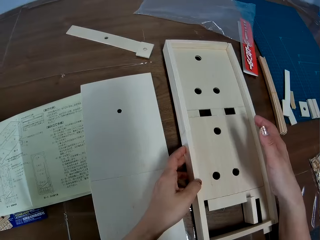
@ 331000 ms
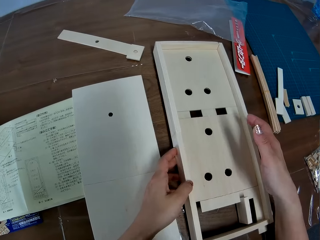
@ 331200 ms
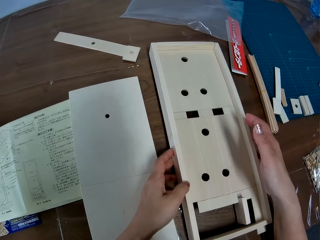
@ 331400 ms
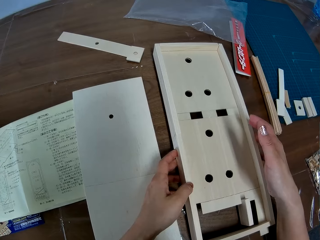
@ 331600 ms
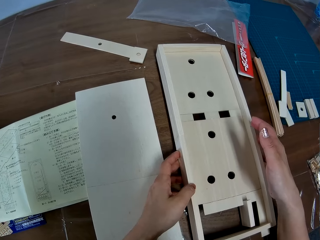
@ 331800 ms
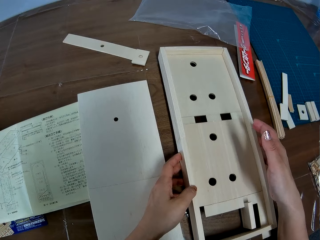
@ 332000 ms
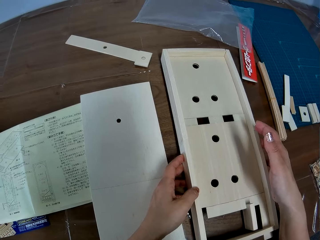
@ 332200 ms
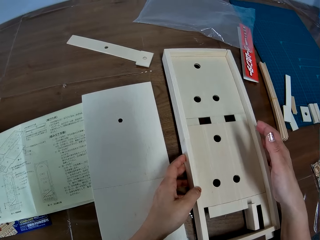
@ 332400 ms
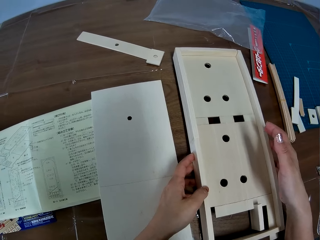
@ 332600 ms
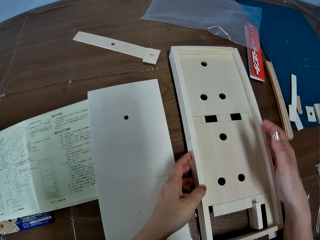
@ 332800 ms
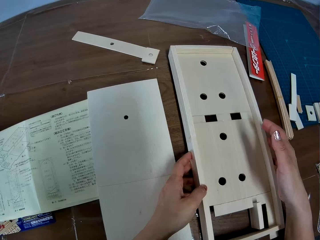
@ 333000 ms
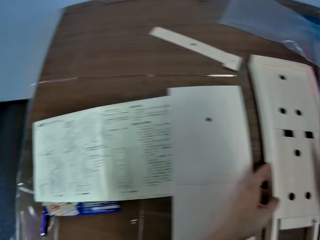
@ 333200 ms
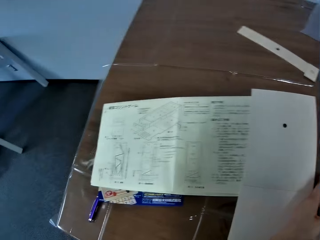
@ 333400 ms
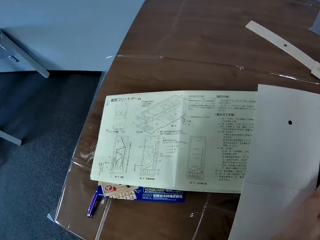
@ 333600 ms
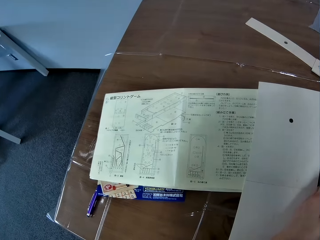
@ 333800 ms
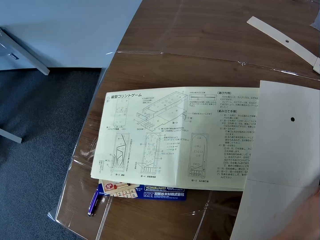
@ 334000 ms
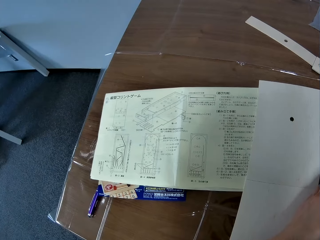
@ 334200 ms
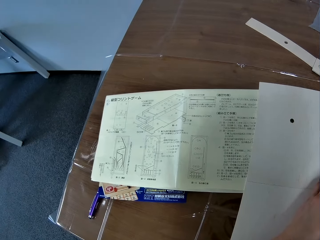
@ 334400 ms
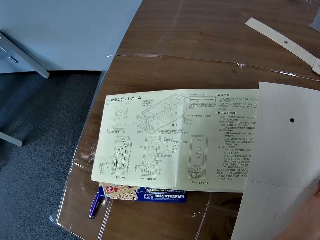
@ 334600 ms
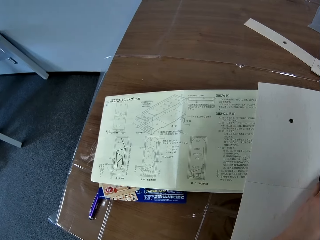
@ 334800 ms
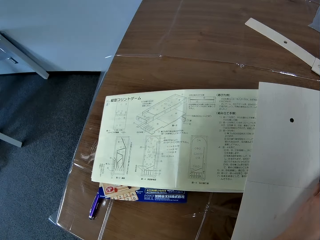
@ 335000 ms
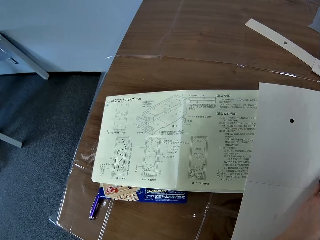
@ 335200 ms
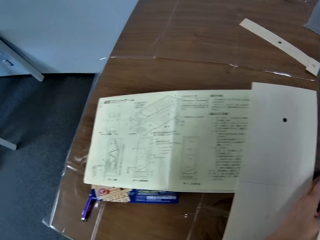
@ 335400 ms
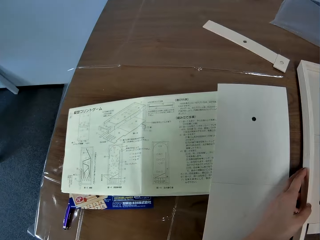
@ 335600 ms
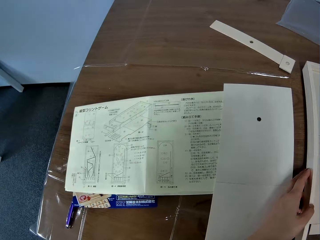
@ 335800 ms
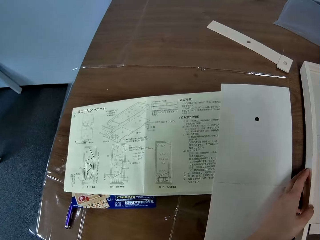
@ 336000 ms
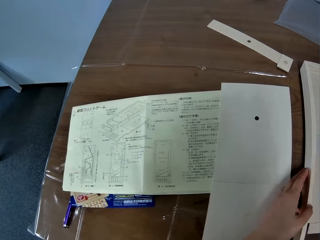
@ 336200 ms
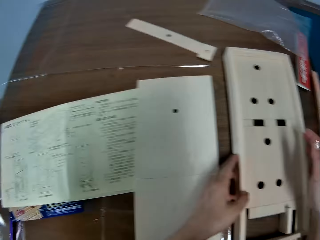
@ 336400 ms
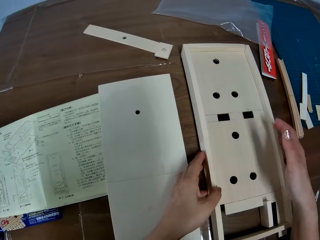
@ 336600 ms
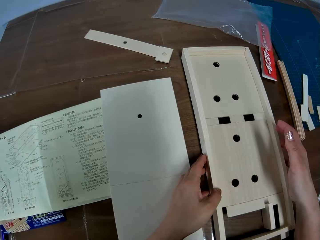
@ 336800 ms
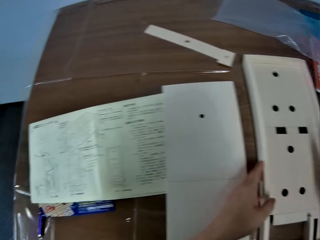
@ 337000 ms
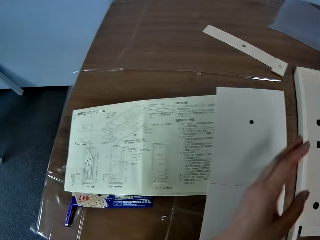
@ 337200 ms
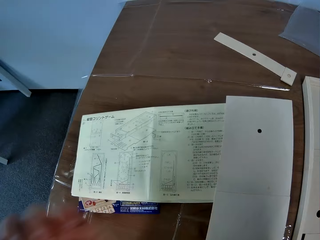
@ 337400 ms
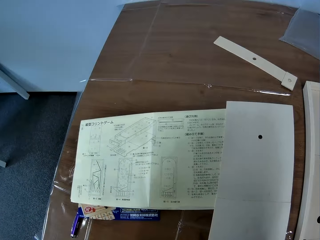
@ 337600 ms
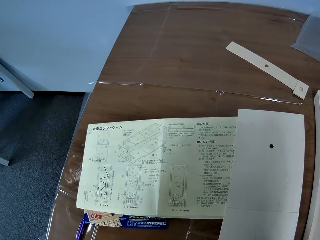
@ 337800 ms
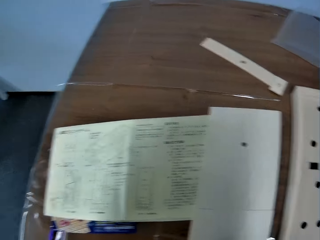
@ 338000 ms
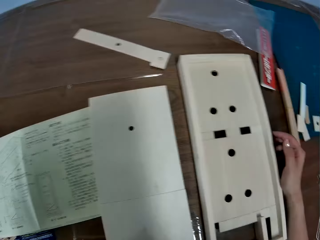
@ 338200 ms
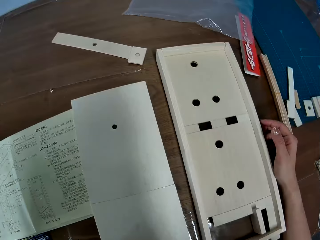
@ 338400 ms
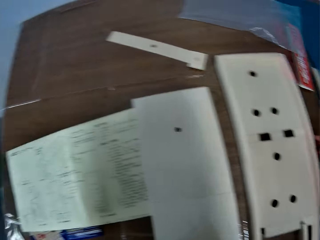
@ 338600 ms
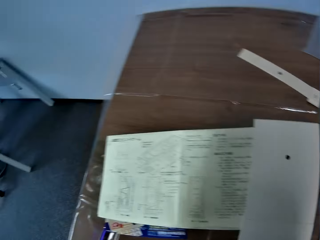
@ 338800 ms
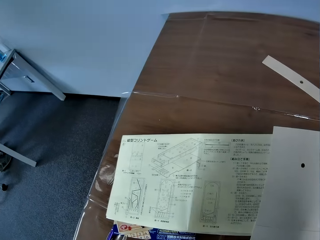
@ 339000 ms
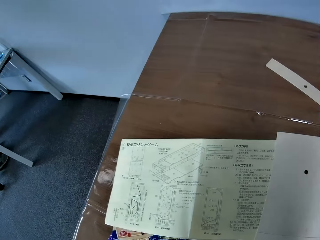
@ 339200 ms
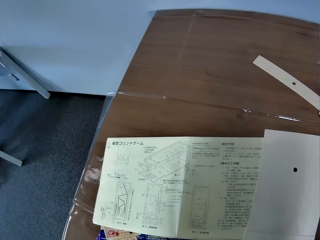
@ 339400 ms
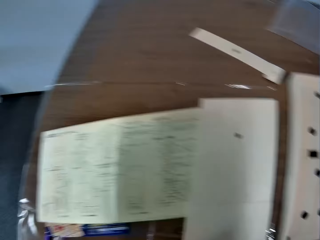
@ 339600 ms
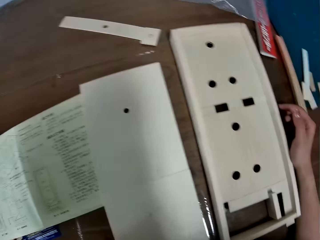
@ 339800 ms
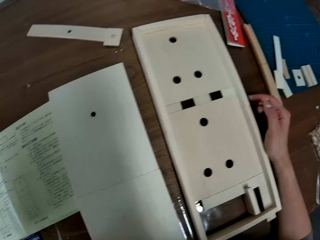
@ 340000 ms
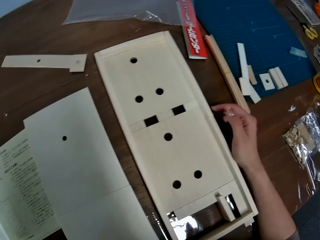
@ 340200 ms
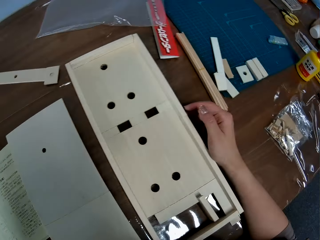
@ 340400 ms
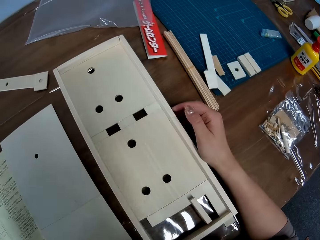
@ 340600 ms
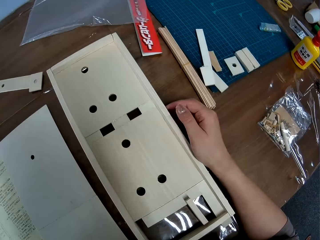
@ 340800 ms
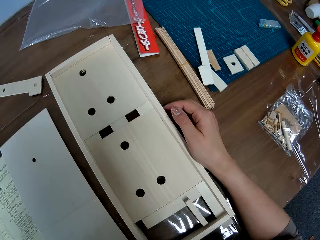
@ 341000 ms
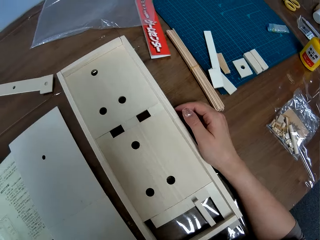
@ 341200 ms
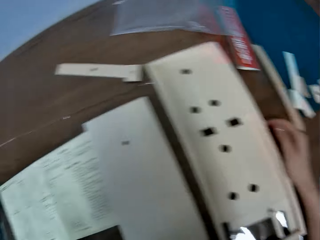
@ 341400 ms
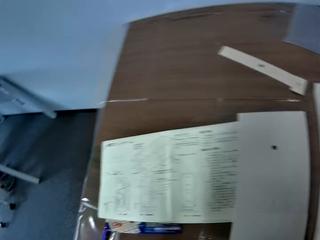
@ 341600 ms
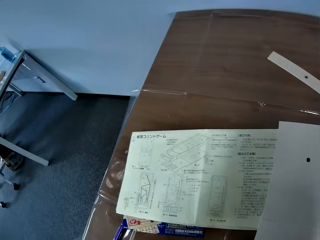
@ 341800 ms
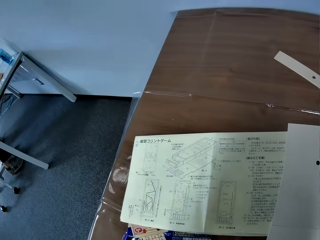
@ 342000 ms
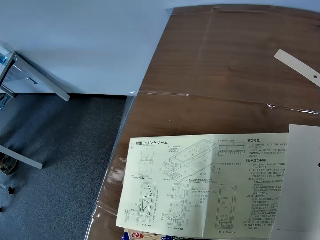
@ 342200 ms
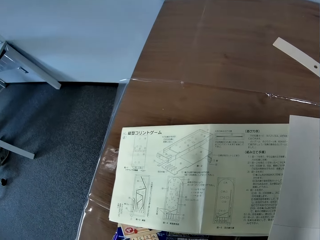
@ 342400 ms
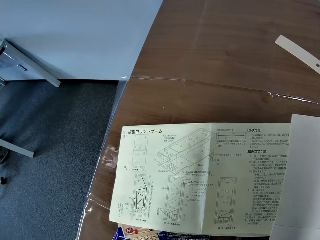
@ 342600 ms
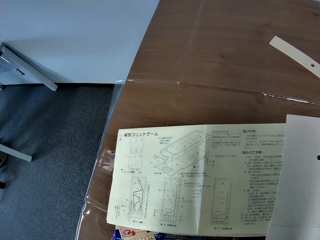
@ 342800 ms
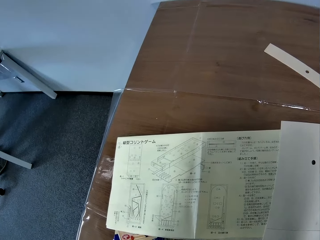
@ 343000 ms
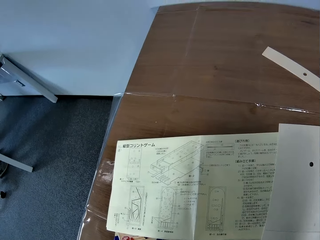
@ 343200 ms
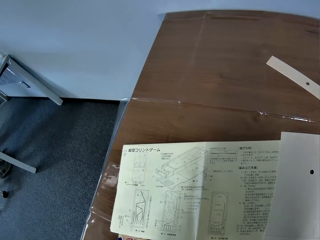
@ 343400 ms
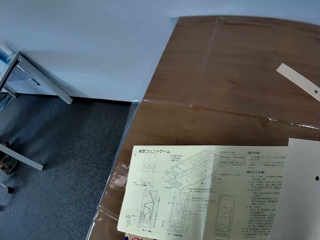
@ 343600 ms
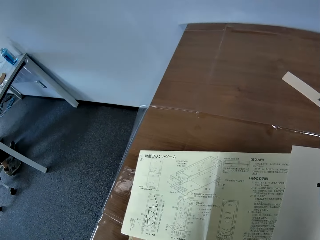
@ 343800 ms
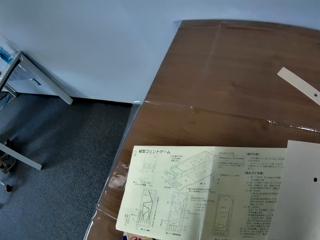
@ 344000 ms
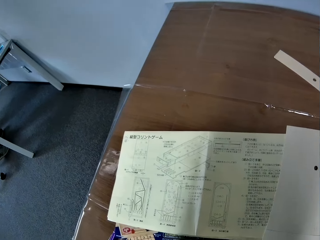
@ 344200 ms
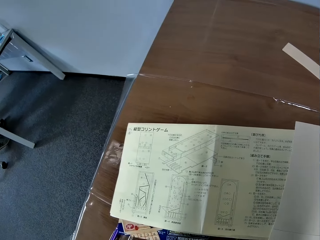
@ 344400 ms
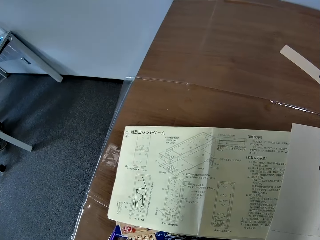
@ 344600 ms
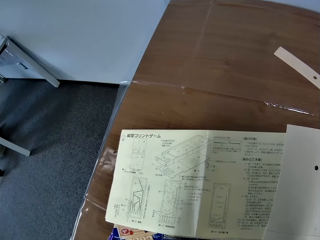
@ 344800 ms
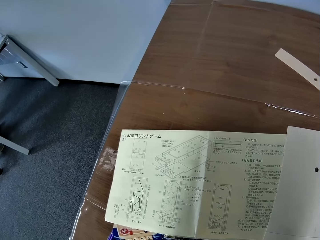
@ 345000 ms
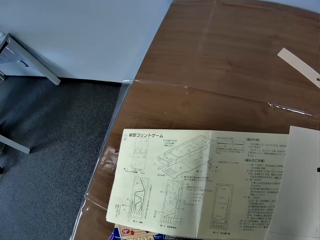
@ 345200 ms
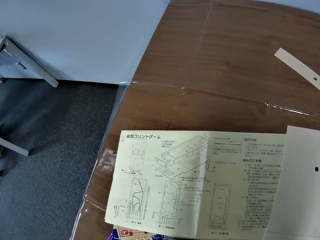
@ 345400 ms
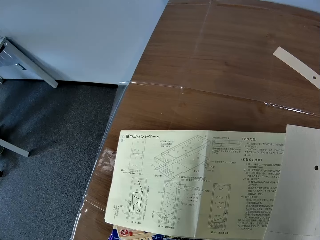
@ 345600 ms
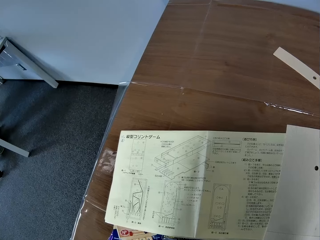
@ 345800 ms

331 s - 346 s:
The camera wearer looks at the wooden board on the table. They look at the book on the table. They look at the wooden board on the table. They look at the book on the table. They look at the wooden board on the table. They look at the book on the table. They look at the wooden board on the table. They look at the book on the table.

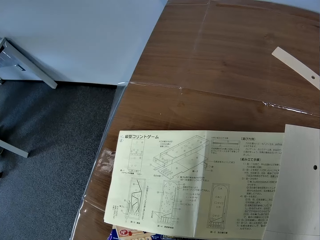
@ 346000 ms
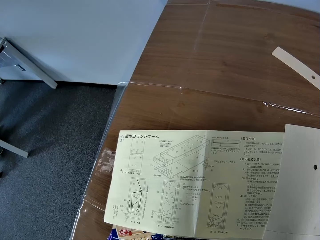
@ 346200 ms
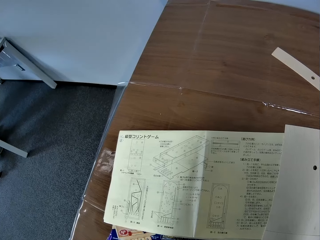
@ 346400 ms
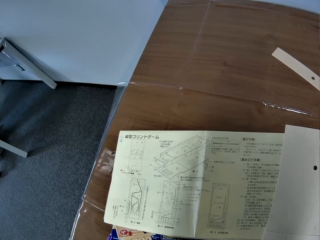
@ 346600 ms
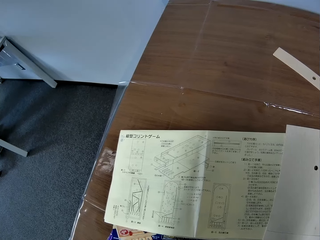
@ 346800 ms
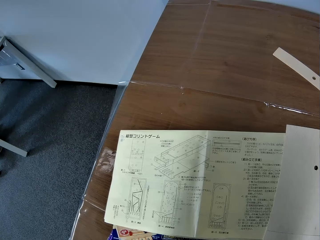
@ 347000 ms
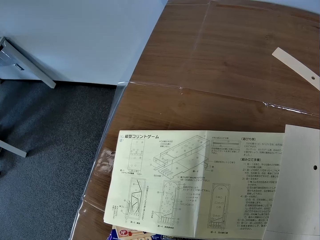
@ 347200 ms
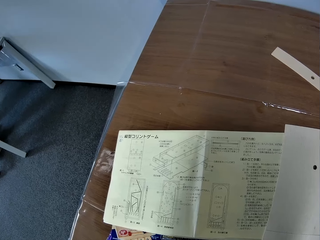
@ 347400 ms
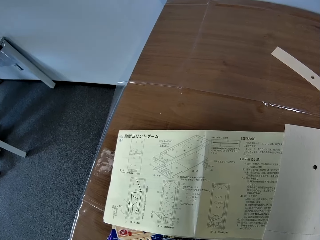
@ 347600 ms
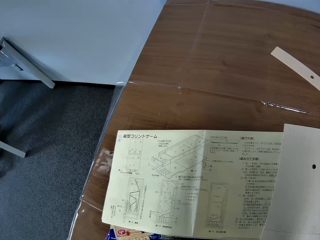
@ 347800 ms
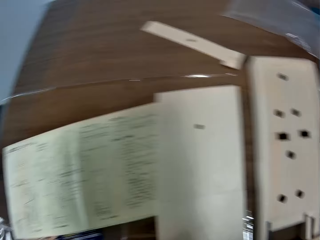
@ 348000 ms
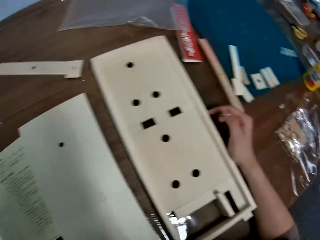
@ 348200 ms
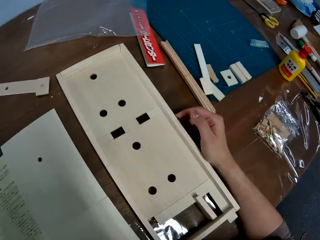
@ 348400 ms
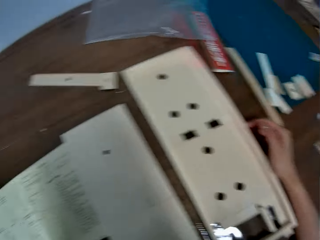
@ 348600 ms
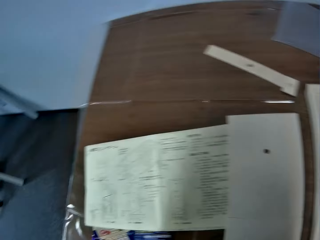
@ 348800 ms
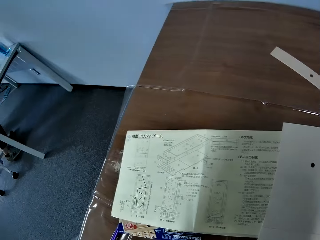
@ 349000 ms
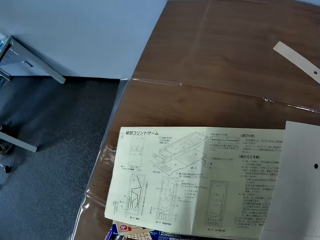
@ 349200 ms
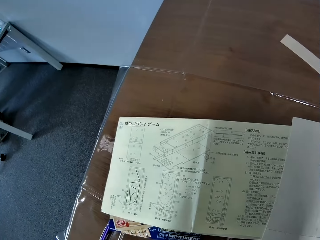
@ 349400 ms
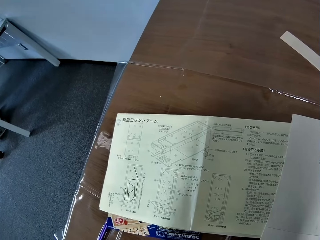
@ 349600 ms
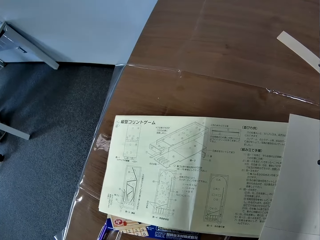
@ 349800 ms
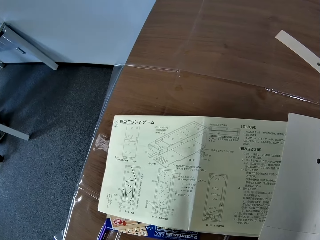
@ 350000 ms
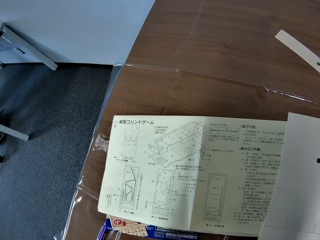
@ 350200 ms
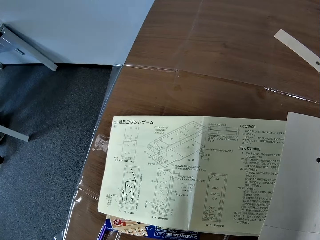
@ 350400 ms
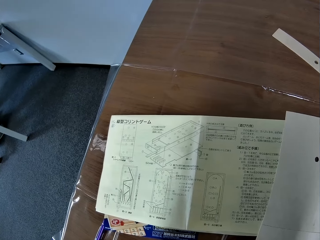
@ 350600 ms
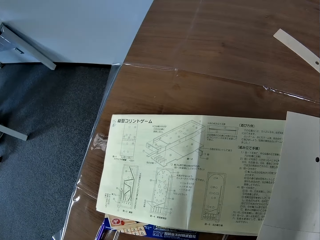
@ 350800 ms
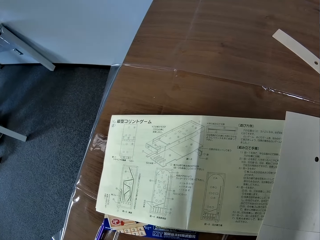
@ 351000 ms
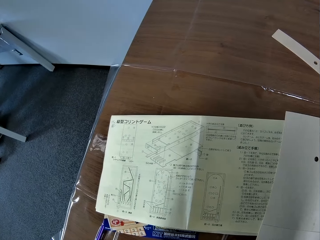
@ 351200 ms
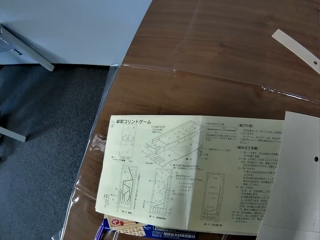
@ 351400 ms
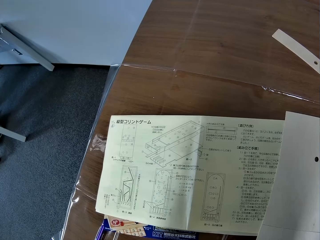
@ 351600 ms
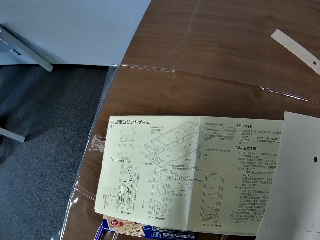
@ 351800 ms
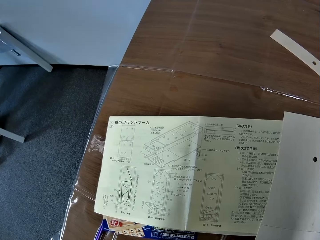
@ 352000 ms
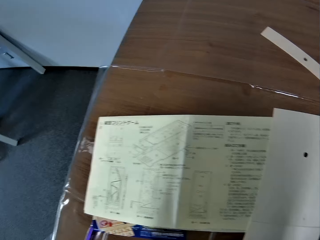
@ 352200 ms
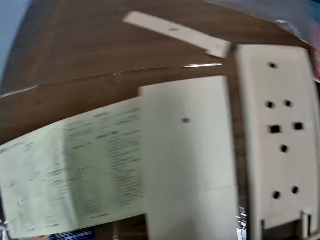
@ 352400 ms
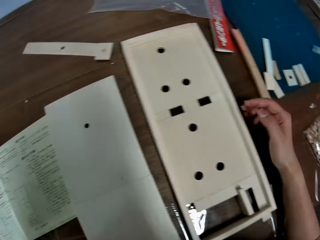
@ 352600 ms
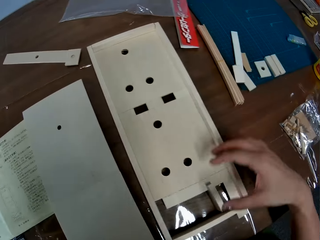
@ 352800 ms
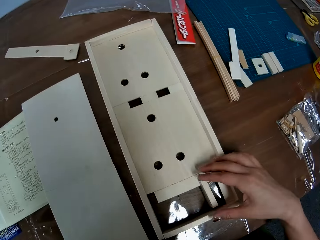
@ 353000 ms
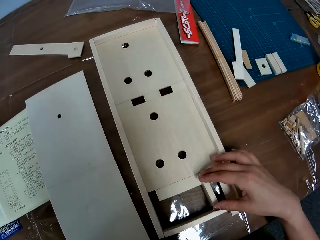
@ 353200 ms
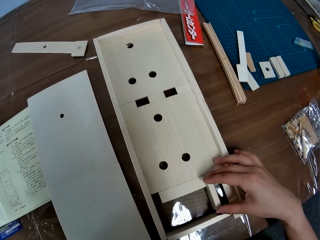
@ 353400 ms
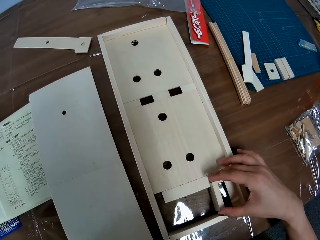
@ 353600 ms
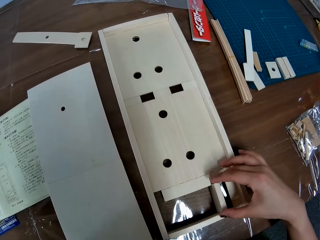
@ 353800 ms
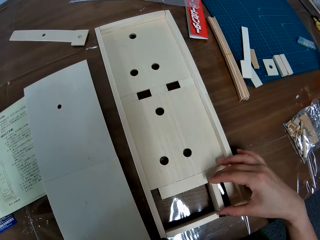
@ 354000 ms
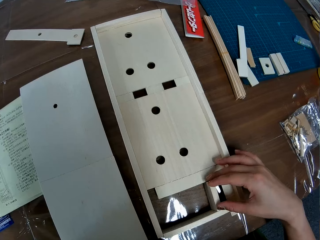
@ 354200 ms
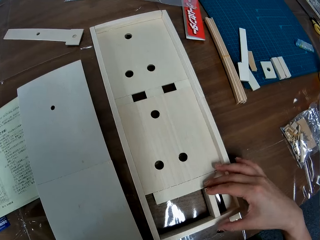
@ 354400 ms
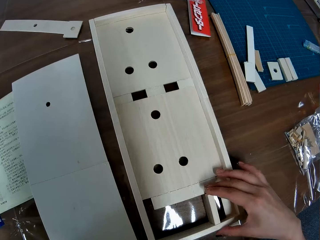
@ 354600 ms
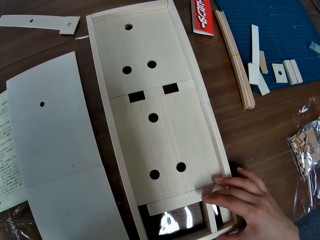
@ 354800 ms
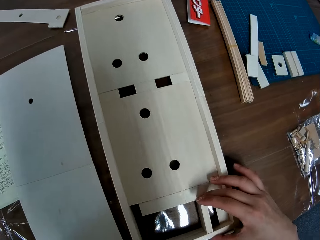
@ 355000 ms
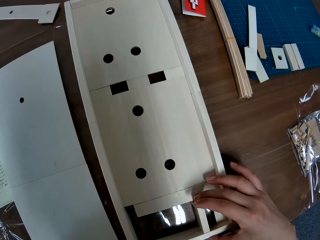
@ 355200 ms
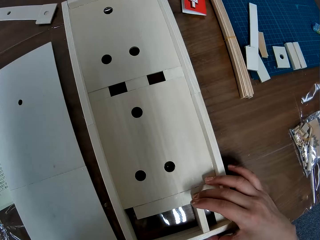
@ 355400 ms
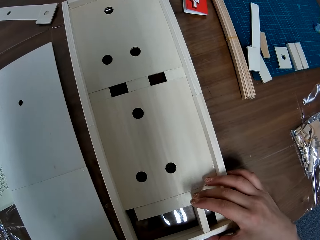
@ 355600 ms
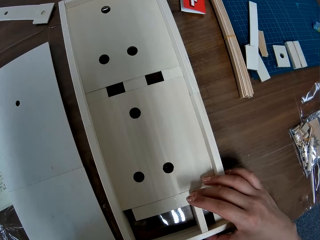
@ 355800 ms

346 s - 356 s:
The camera wearer looks at the wooden board on the table. They look at the book on the table. They look at the wooden board on the table. They adjust the parts of the assembled wooden board.
